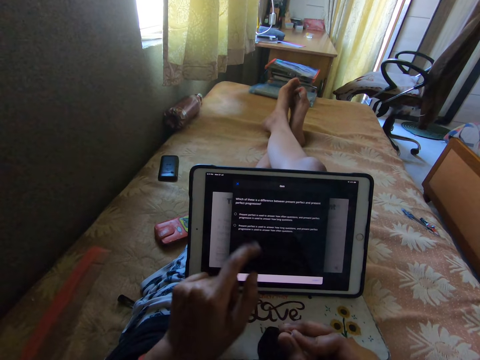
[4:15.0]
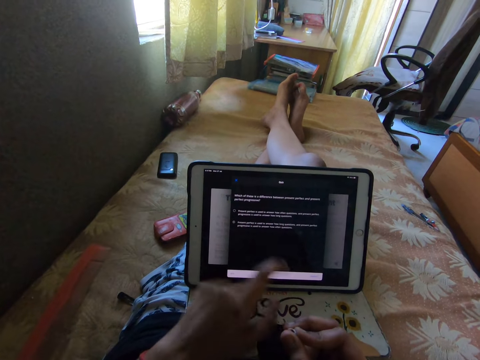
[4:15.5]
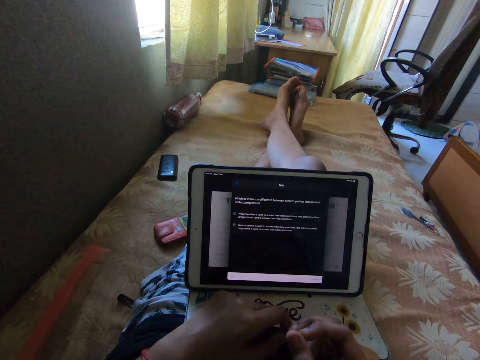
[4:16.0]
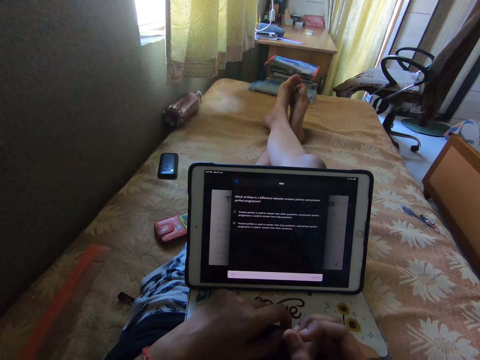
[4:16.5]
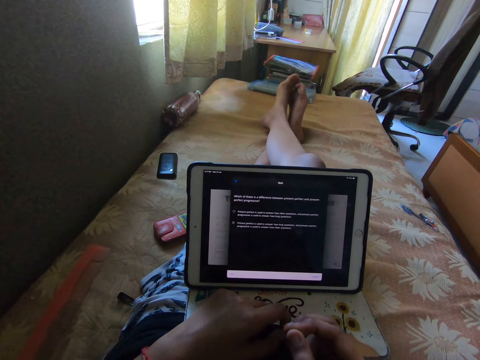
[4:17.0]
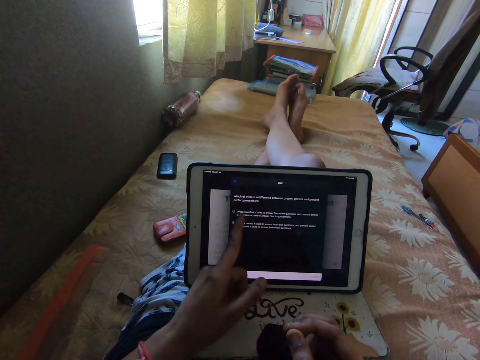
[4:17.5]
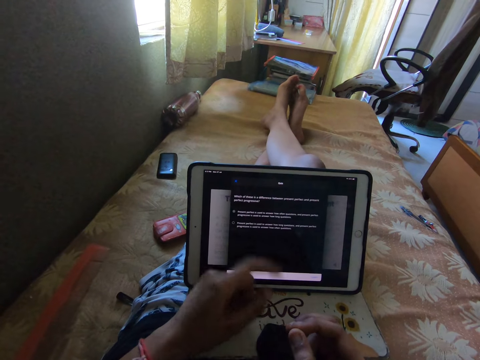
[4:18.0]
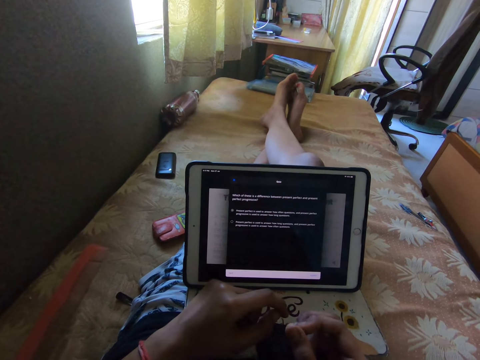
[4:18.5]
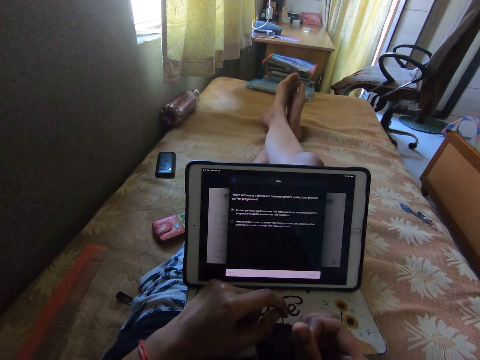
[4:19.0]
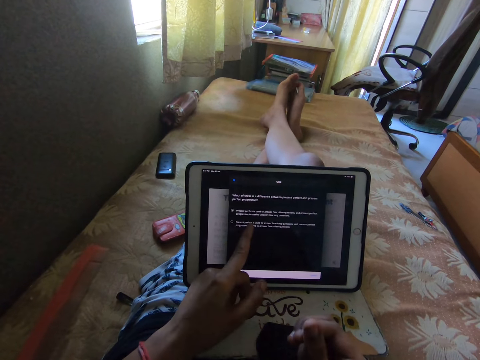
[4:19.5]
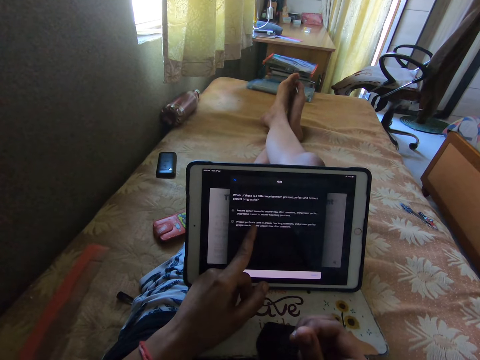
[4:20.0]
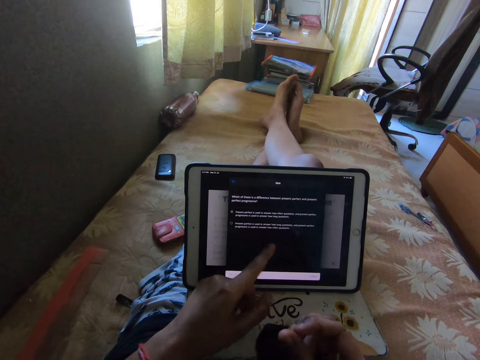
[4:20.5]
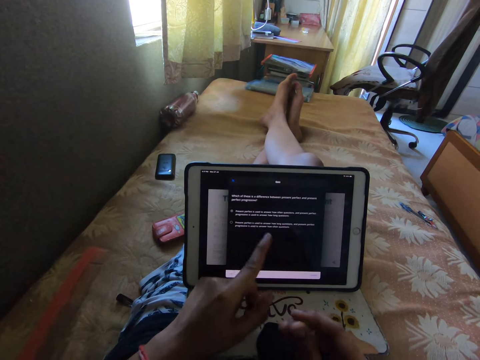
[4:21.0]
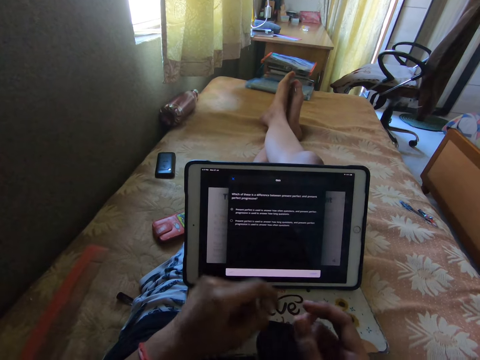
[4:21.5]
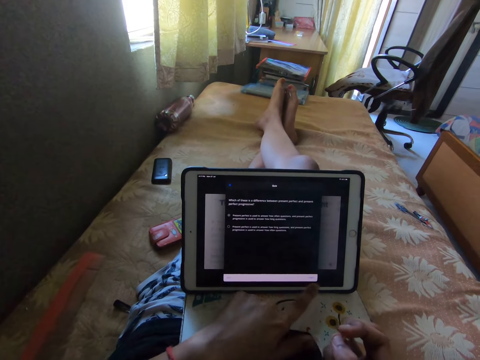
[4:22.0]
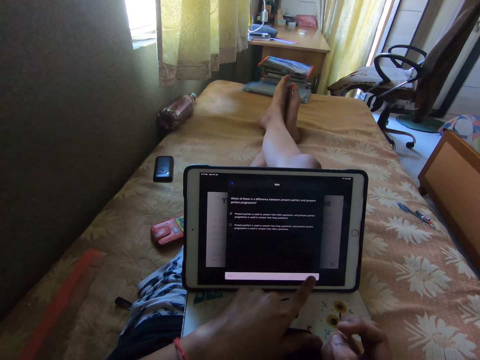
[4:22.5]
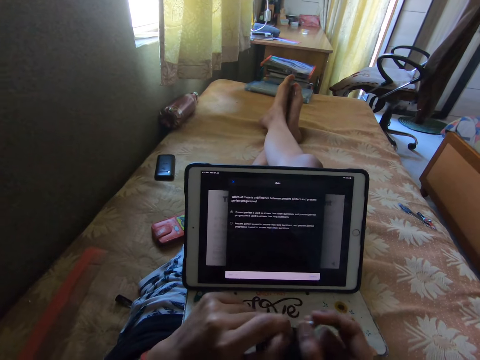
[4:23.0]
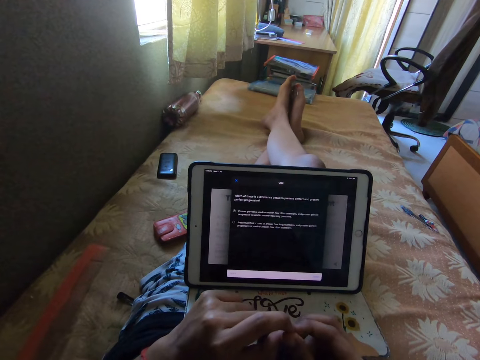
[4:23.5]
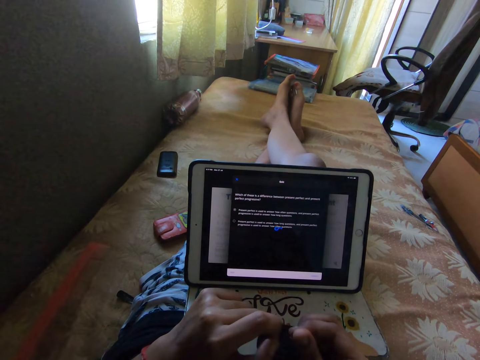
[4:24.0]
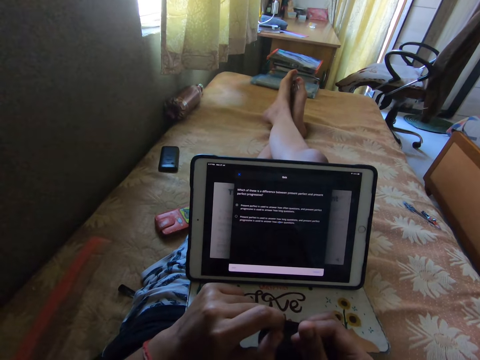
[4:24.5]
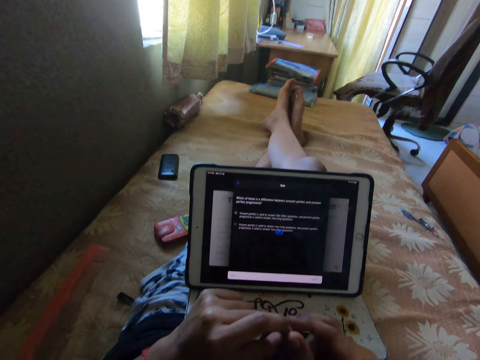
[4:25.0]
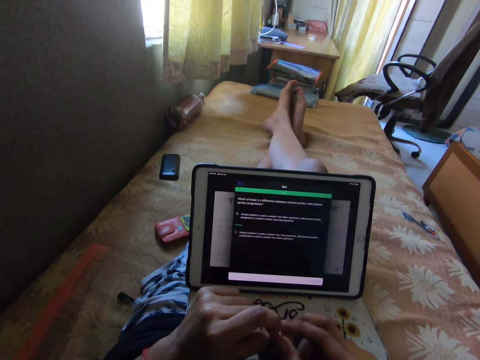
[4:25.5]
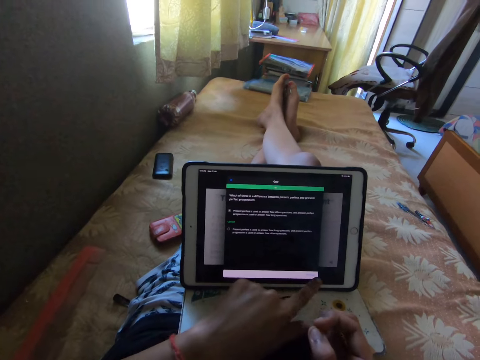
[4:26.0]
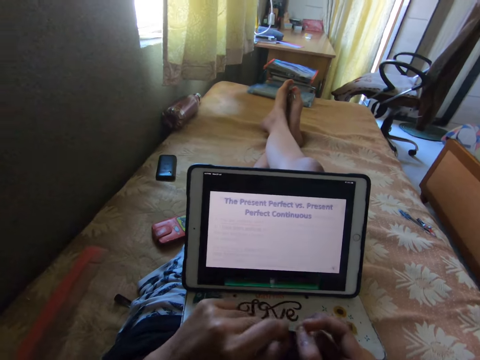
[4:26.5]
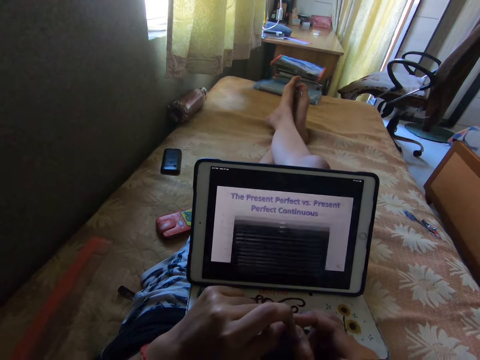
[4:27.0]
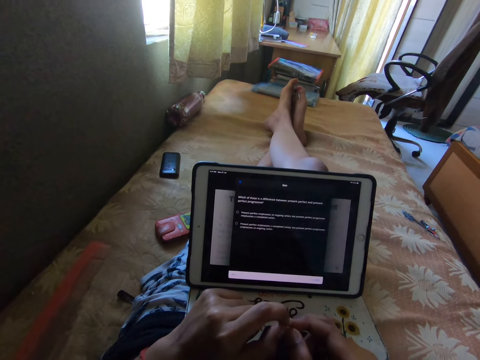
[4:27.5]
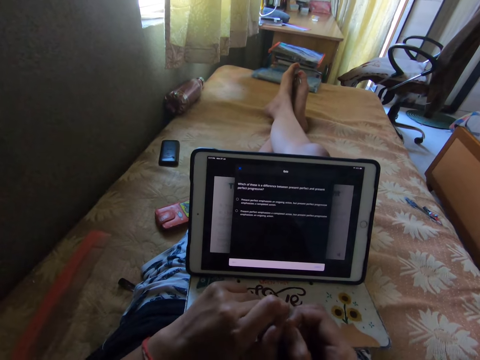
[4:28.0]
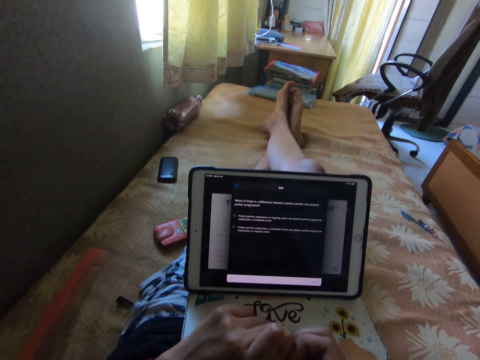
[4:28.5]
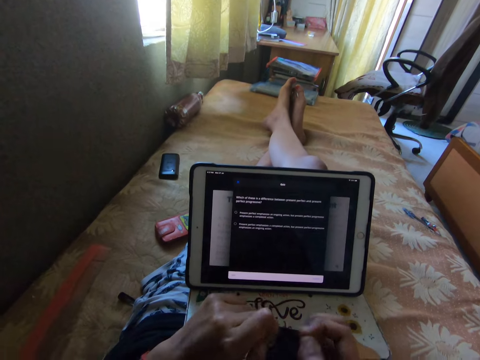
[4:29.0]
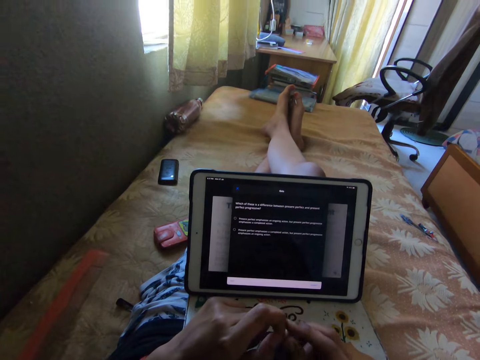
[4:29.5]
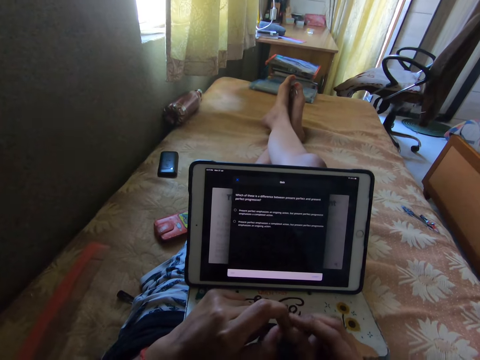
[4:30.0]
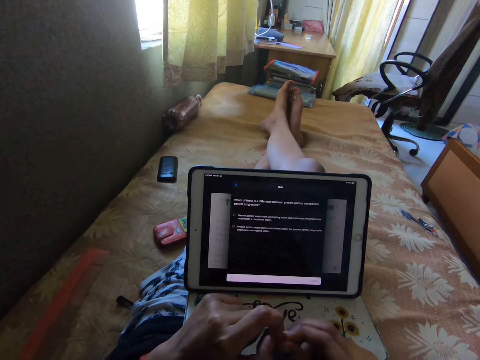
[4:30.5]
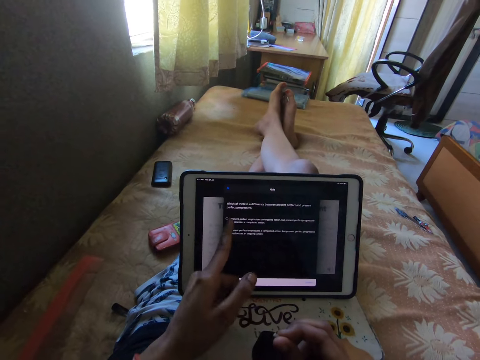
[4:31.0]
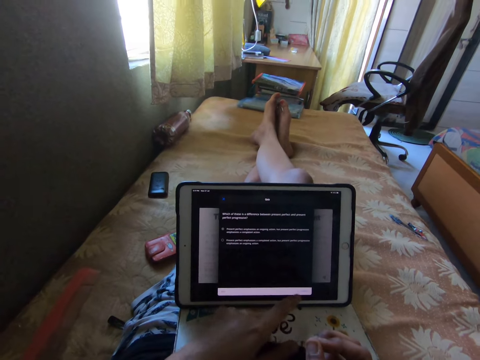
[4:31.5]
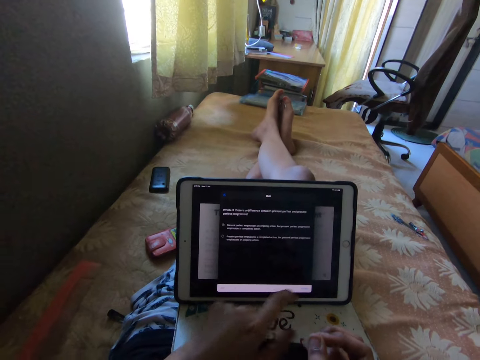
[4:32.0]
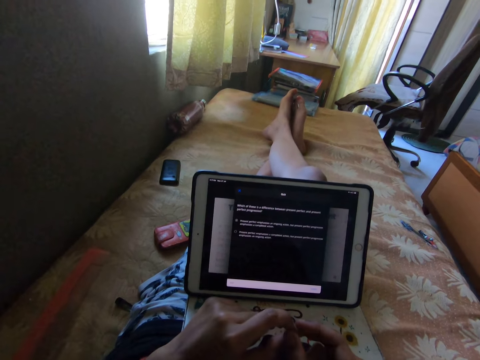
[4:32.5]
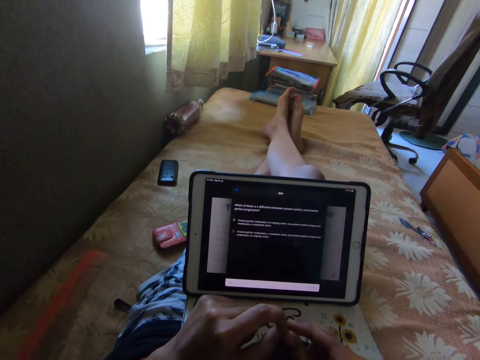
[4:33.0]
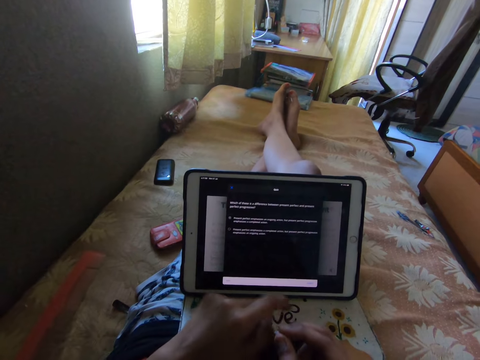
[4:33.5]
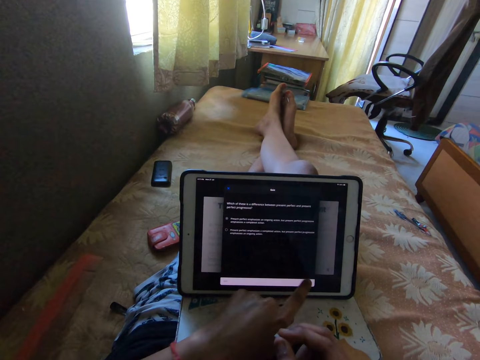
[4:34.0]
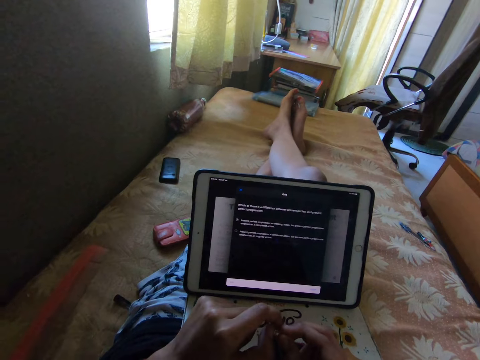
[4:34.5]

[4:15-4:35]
The camera wearer touches on the tablet or iPad screen. They watch video on the iPad and tap on the iPad. They play with an item in the hands and watch video on the iPad. They touch on the tablet screen, play with the item in the hands, read on the tablet, and touch on the tablet screen.

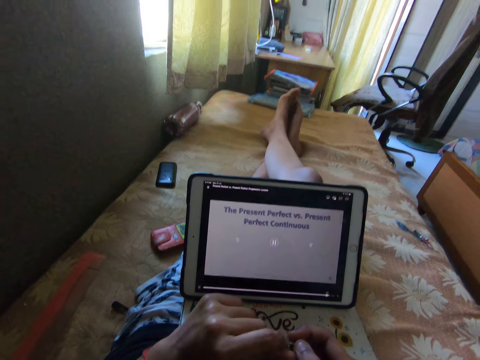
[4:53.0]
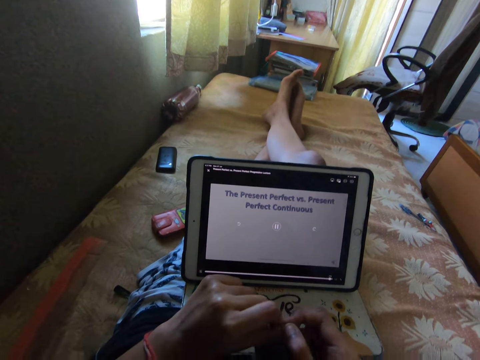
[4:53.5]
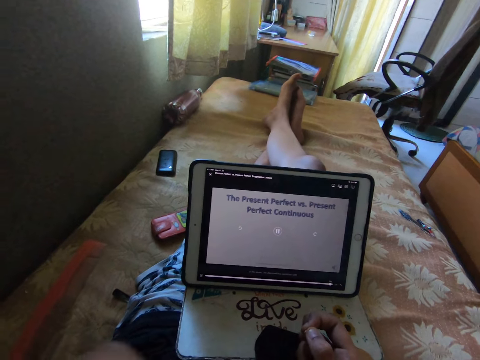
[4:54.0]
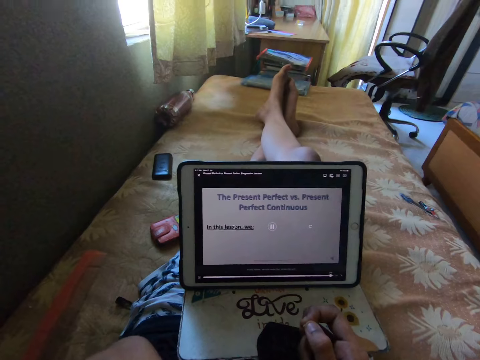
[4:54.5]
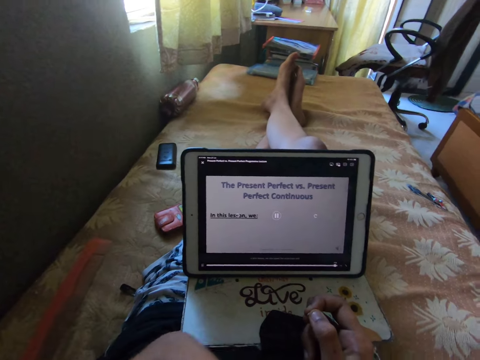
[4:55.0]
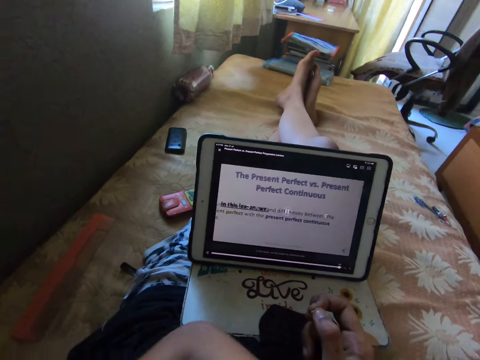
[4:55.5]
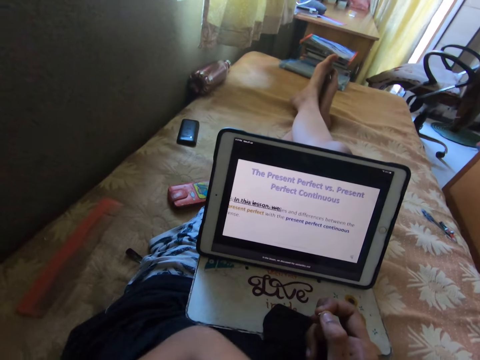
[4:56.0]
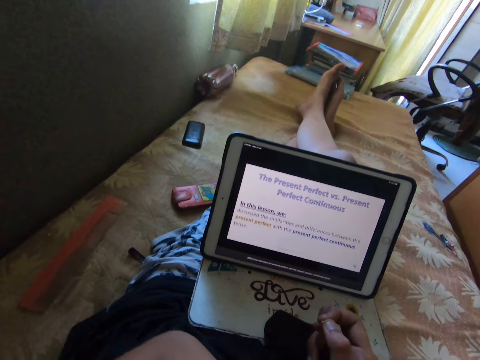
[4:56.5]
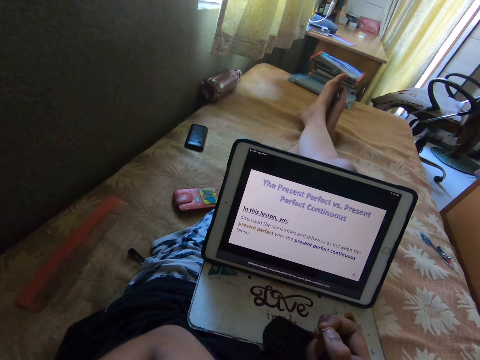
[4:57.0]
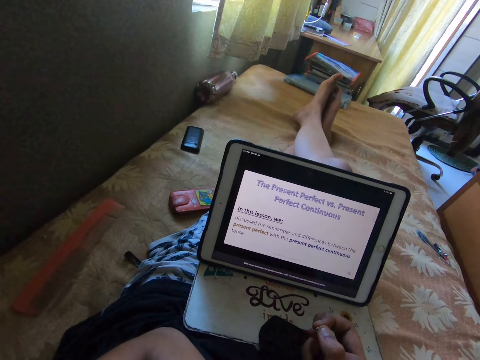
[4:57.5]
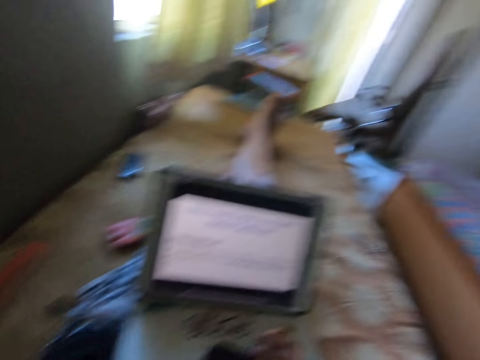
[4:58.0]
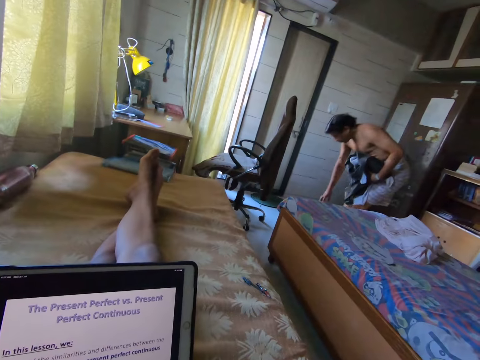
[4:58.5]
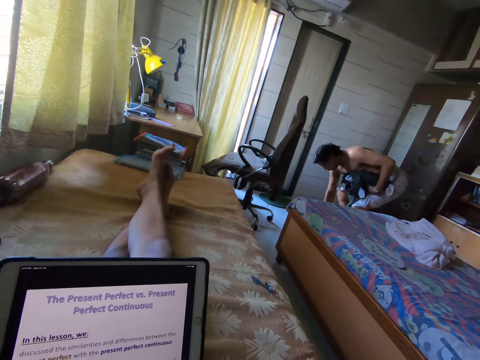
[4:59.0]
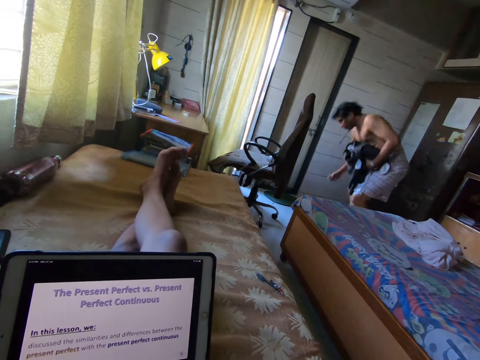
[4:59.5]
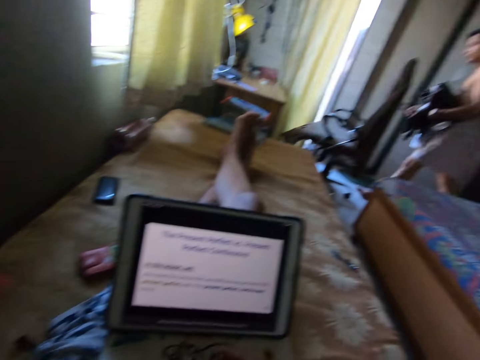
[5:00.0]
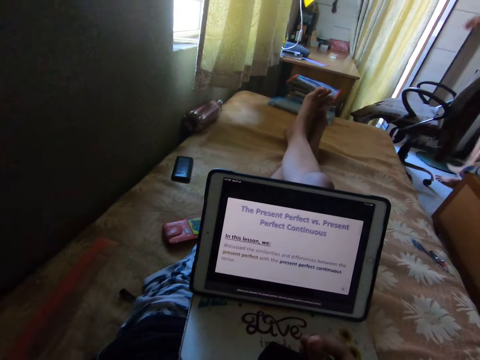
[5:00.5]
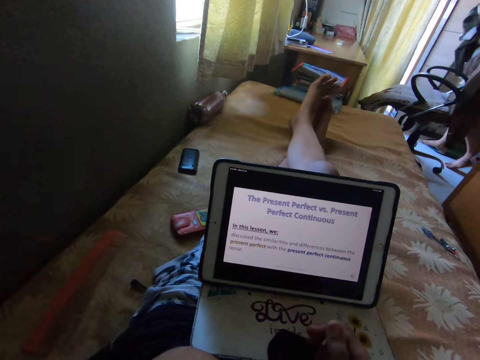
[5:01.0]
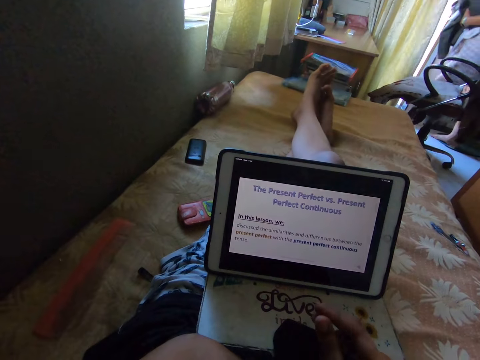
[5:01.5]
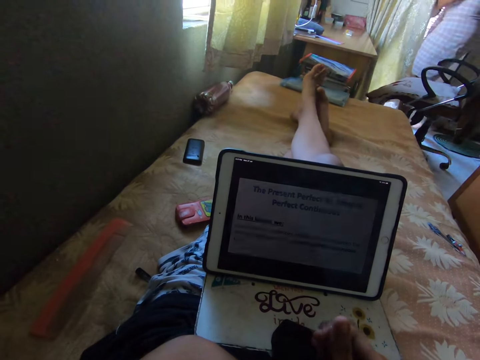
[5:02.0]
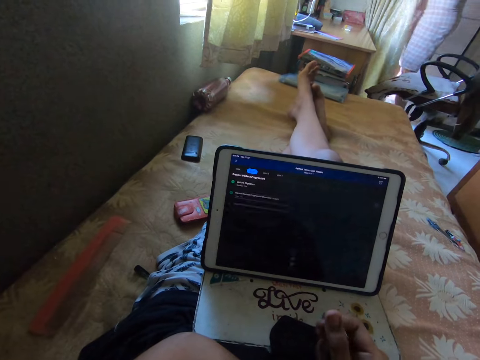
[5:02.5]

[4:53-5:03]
The camera wearer watches. They move a hand. They look around. They watch.
